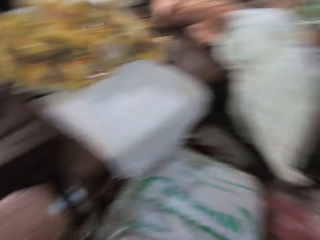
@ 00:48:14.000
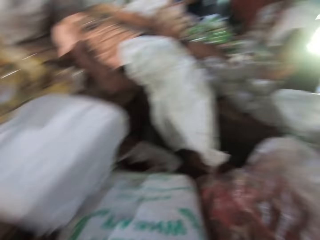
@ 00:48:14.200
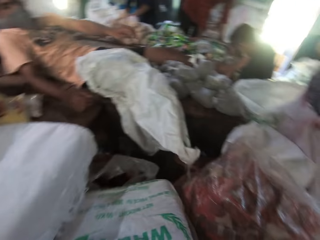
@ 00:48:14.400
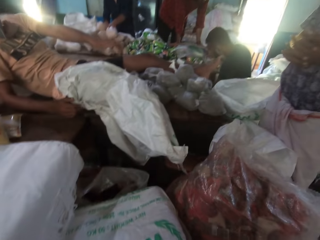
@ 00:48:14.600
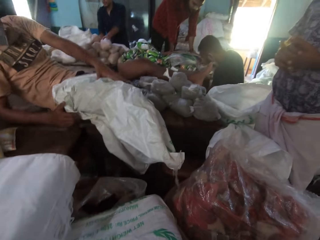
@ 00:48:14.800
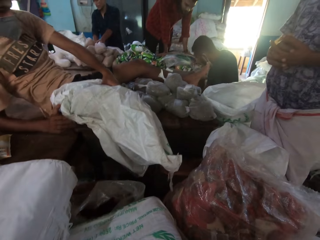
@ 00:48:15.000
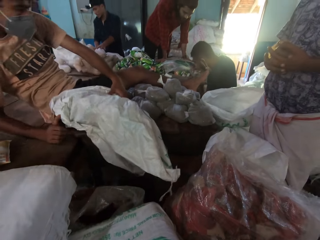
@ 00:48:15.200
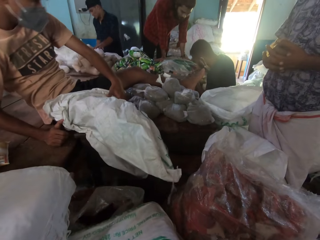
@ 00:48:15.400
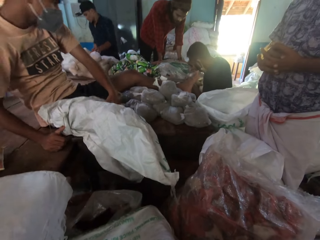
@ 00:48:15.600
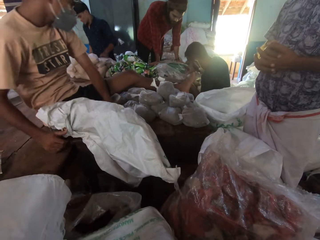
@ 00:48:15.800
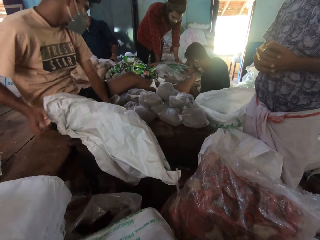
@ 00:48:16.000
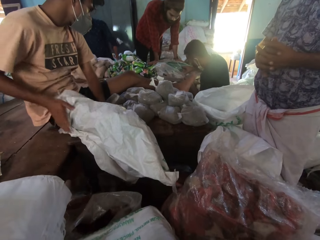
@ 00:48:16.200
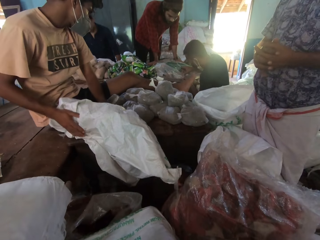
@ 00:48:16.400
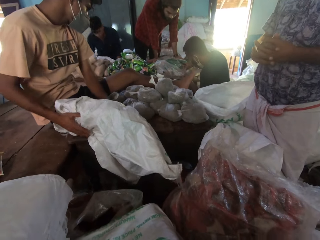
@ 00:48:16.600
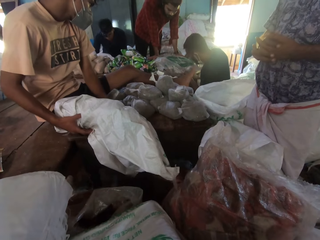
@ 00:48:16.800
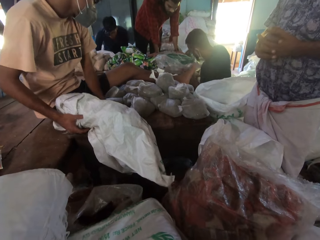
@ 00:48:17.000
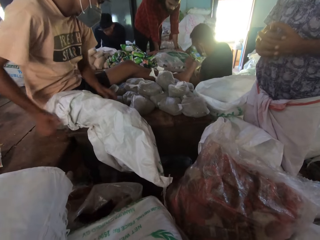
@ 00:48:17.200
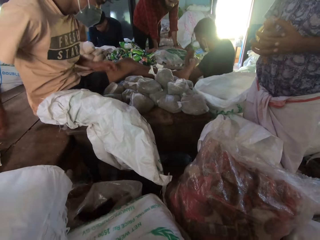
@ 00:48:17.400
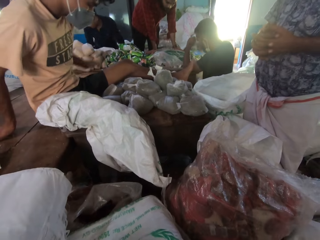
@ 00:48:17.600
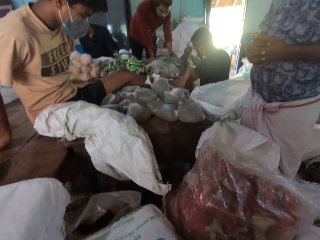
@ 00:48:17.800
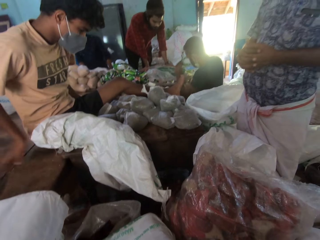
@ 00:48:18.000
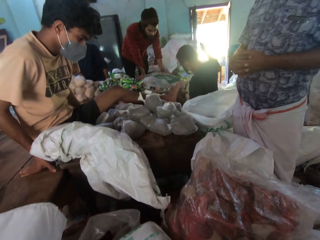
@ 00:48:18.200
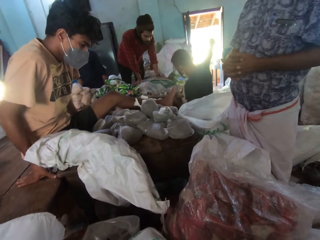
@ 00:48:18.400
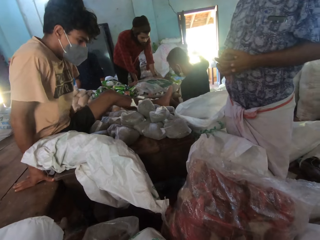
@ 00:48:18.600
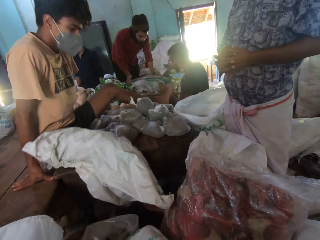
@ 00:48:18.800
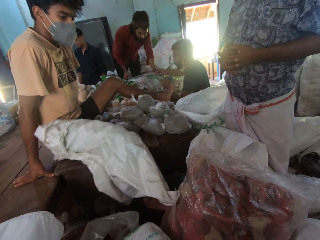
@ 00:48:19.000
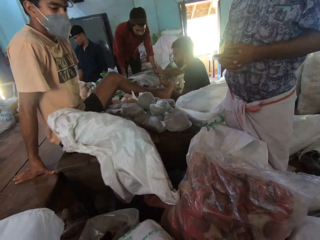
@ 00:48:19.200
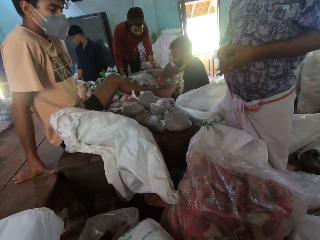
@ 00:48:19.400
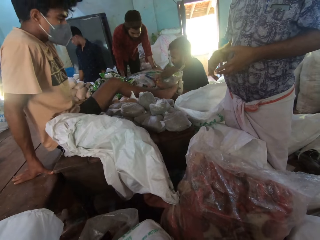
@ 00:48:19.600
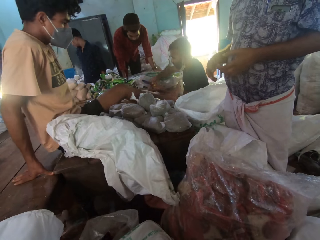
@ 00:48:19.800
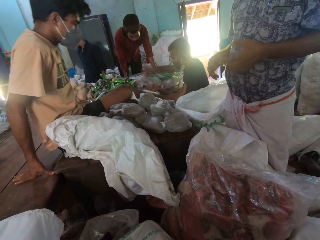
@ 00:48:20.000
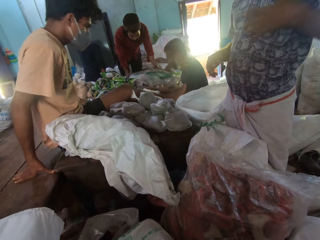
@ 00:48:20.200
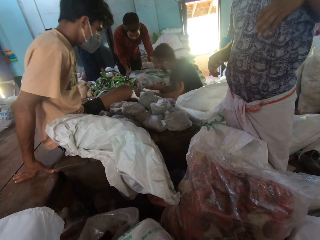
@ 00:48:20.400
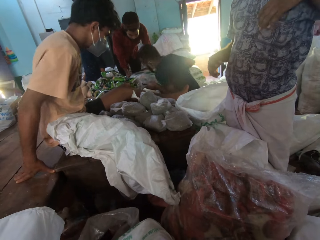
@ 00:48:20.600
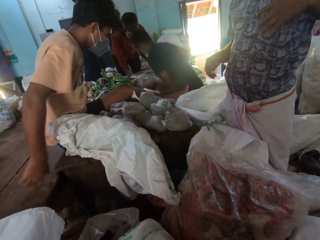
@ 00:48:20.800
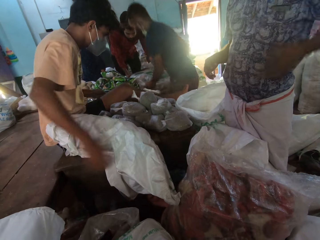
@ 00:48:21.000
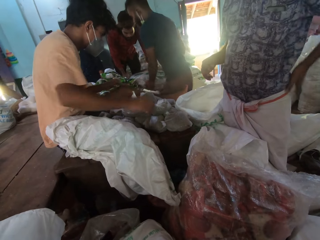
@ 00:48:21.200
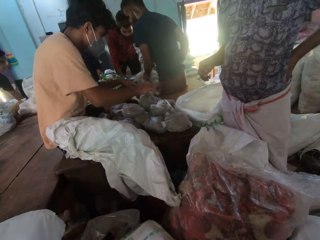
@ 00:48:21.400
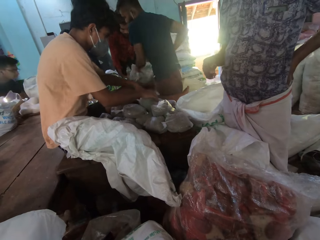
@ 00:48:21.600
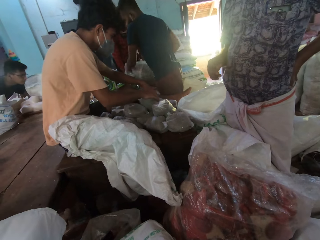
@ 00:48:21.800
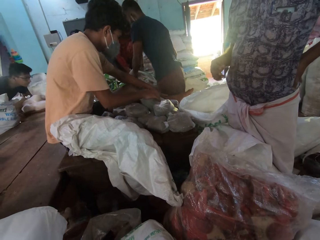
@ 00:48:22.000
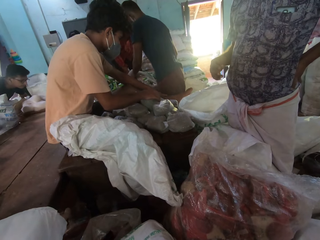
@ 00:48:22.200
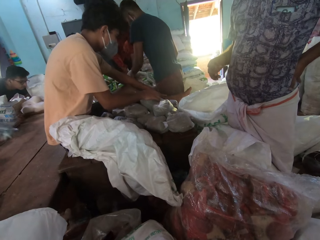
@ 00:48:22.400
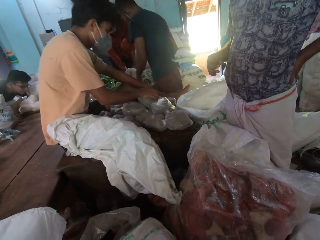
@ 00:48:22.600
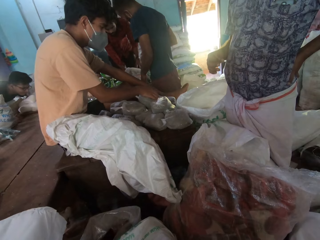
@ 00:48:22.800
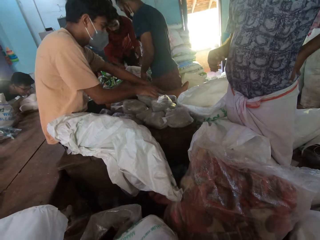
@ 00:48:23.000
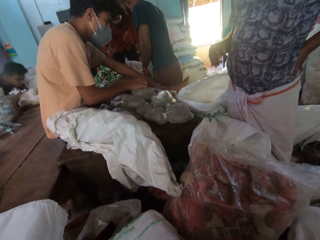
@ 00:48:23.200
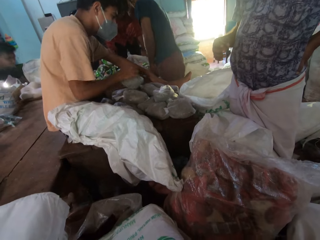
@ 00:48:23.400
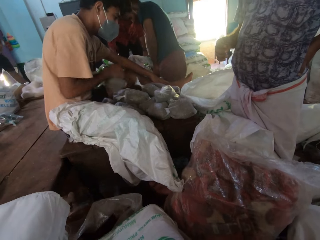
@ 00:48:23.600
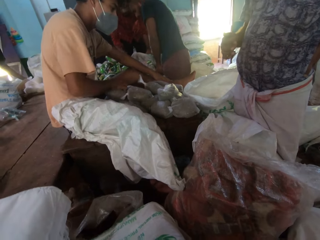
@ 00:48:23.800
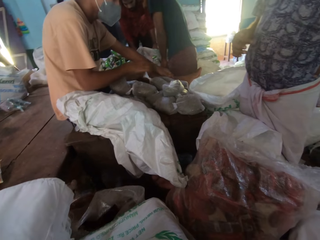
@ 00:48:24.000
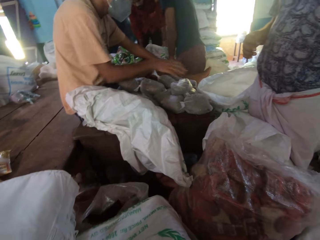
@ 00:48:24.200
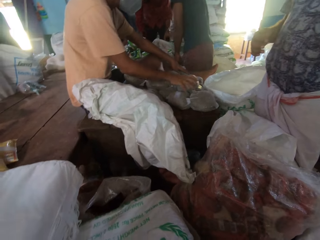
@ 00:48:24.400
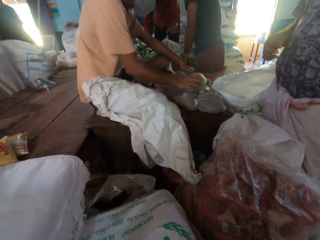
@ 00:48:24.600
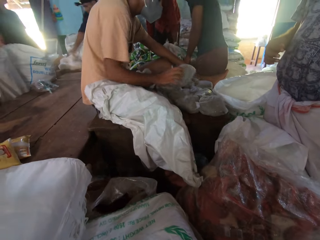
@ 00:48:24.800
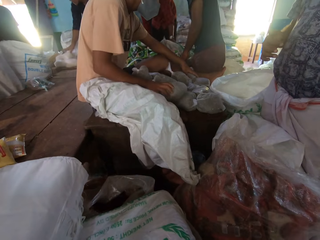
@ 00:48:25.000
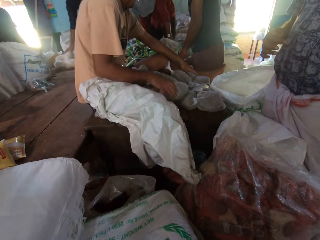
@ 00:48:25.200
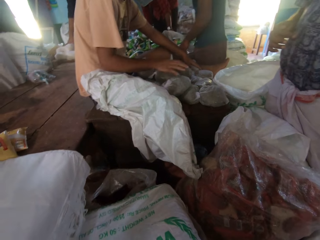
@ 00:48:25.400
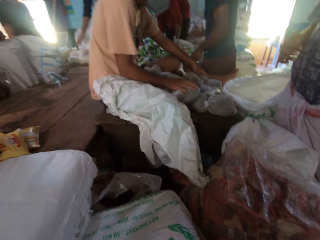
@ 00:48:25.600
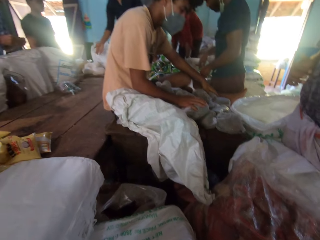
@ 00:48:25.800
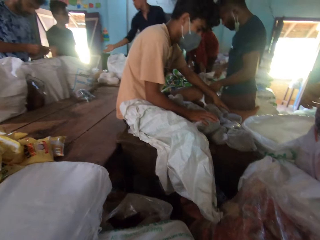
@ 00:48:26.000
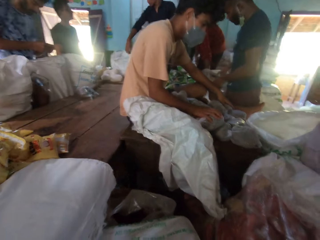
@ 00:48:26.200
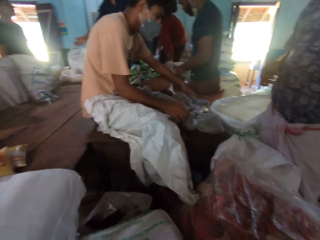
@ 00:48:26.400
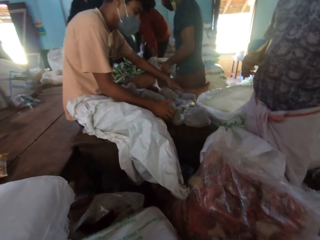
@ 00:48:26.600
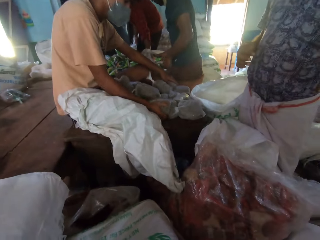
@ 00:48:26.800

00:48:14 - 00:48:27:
The camera wearer looks around. They converse with a man and another man. A person stands from the table. Another person holds hands. Another person holds a sack on the table. The first man picks up packaged cereals from the table with his right hand. Another person stands up and puts the sack on the table. Another man drops the packaged cereals on the table with his right hand. The first person touches bags on the table.

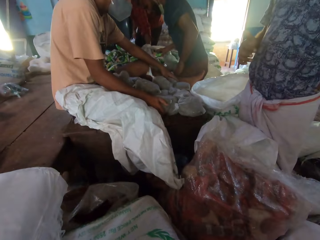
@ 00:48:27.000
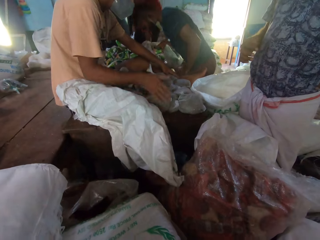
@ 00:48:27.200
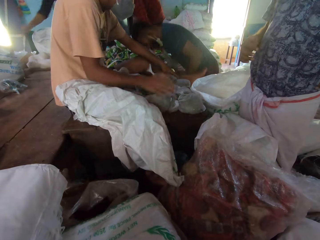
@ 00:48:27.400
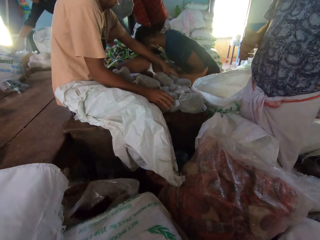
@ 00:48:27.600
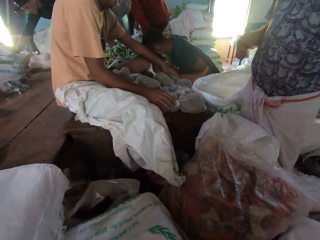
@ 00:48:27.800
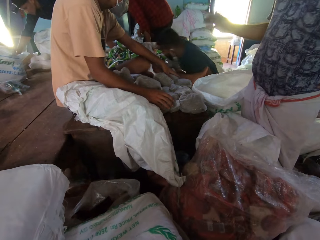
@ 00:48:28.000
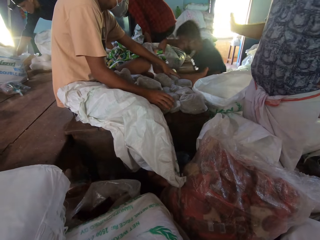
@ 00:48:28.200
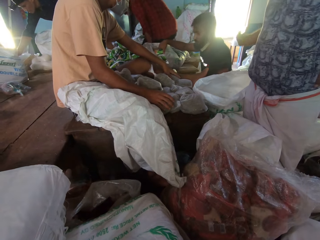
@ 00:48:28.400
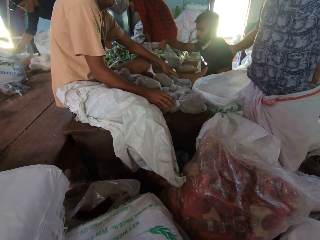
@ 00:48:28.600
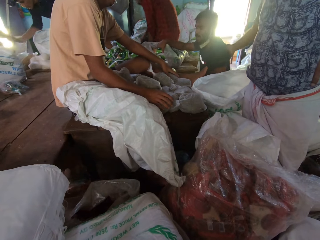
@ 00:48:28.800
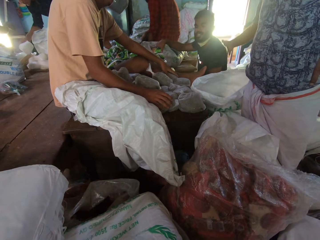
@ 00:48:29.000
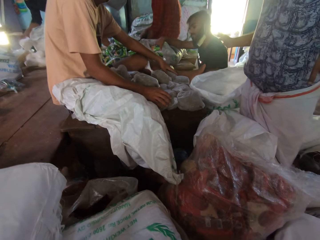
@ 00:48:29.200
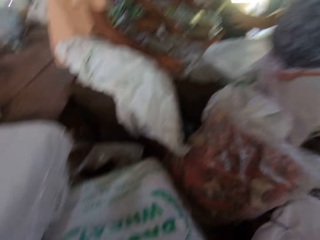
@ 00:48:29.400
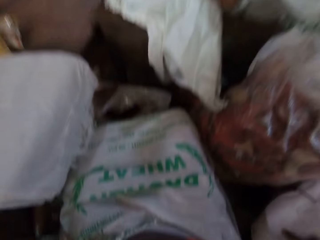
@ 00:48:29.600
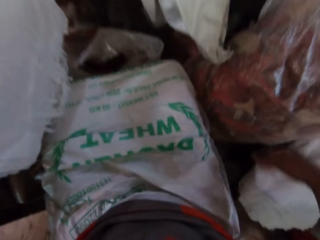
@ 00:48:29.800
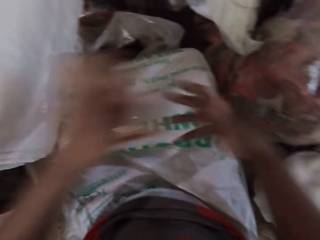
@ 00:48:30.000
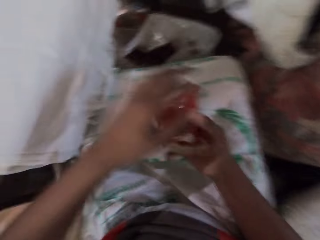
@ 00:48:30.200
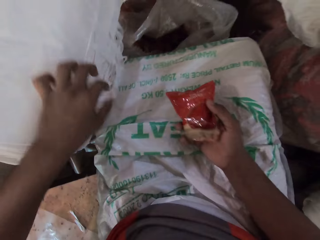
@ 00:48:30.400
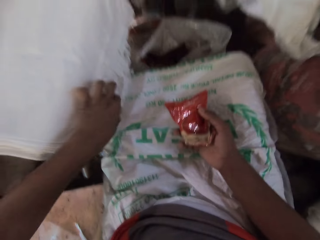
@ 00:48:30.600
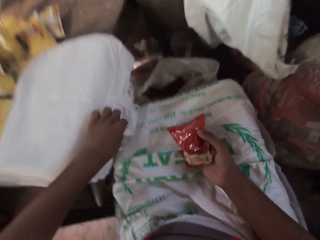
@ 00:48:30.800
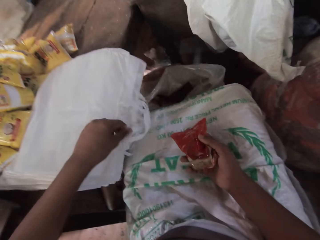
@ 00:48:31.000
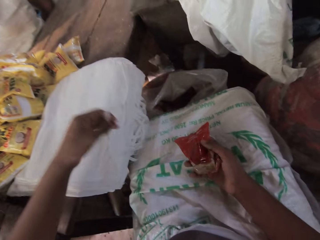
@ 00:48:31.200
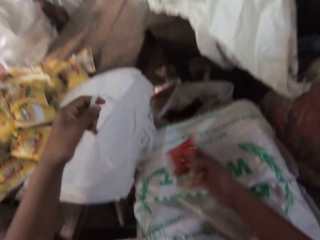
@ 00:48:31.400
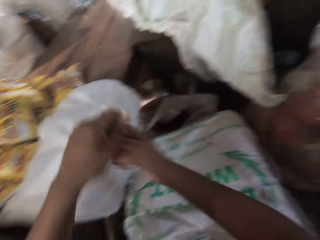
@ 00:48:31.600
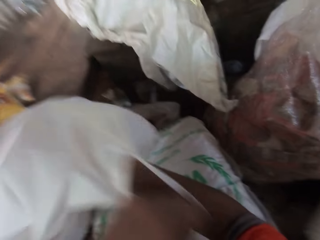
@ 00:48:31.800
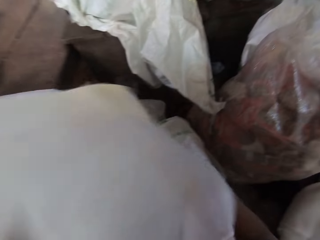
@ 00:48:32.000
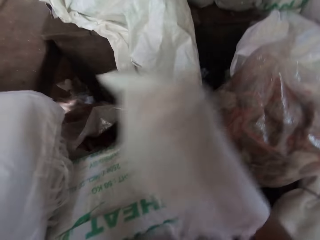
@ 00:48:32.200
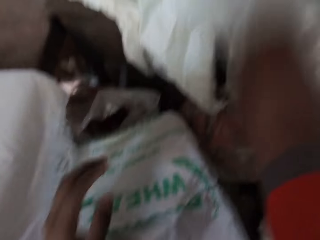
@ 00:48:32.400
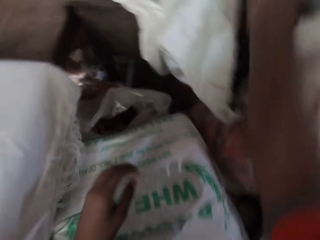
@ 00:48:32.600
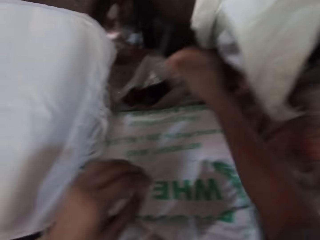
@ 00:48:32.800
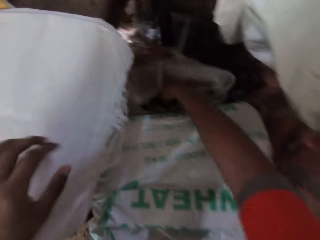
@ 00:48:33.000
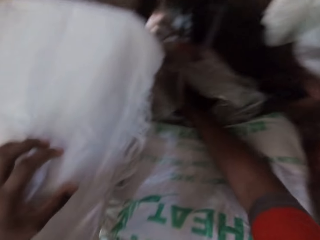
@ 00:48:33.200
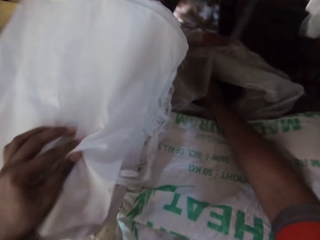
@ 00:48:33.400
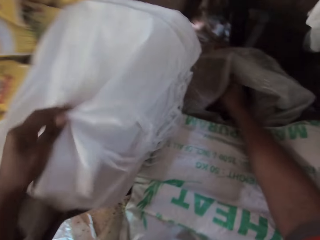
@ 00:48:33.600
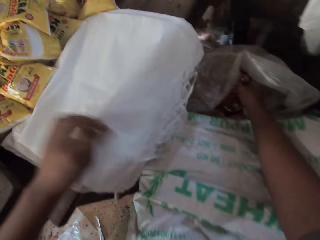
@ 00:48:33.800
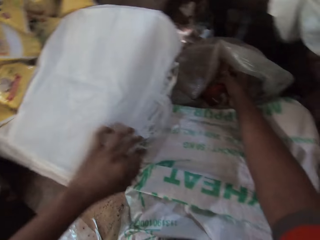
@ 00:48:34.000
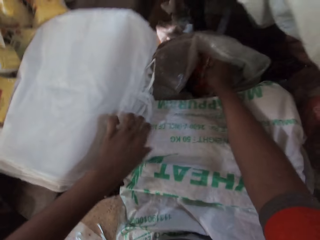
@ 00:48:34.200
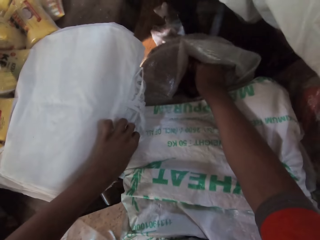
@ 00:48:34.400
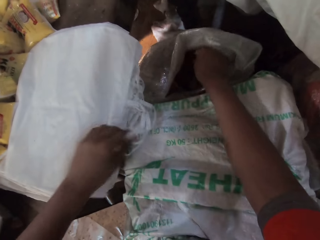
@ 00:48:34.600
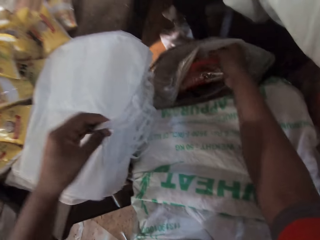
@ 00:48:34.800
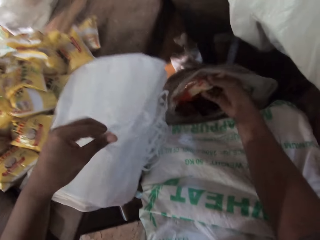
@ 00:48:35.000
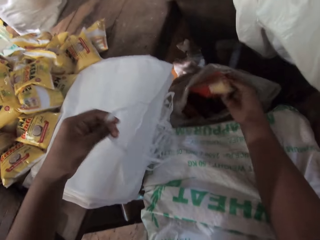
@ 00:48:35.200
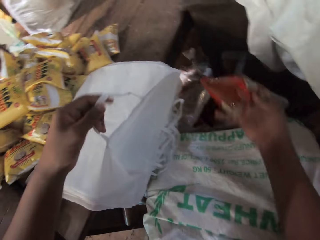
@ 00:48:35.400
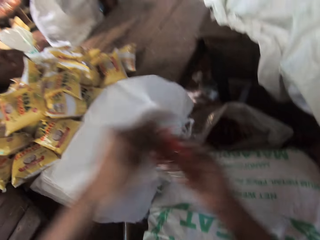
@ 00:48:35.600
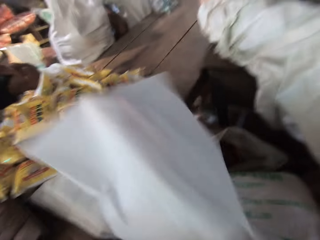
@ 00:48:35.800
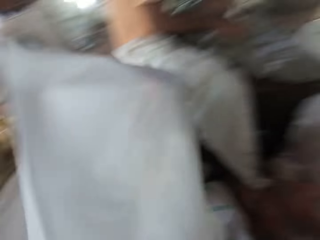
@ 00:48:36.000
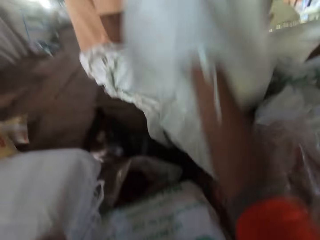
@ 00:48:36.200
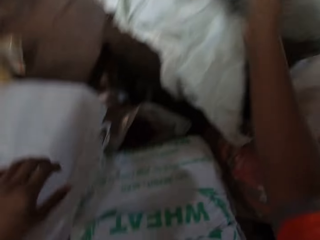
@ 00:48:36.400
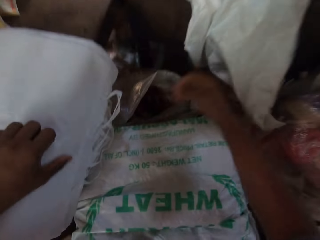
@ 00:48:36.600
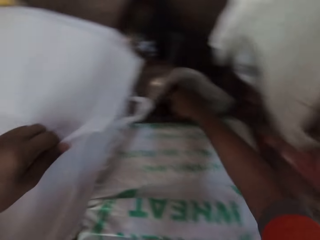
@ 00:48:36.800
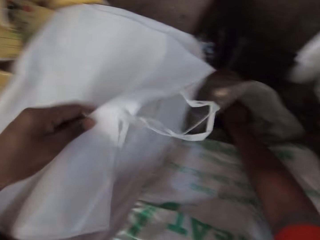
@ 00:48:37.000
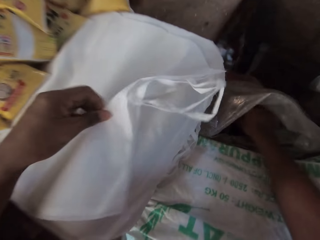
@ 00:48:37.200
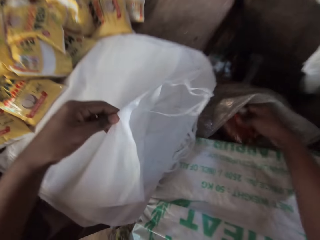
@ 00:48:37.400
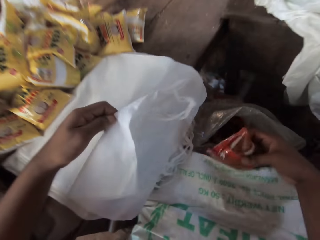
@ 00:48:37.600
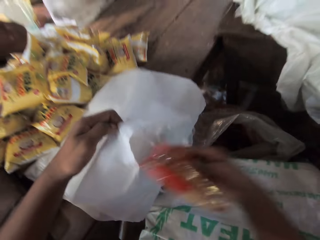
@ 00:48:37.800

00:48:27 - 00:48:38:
A person sits down. A man taps the shoulder of another man with his right hand. The camera wearer passes the sachet of chili powder from his right hand to his left hand. He opens a bag on the table with his left hand. He puts the sachet of chili powder into the bag with his right hand. He throws the bag on the table with his right hand. He picks up a sachet of chili powder from a sack on the ground with his right hand. He opens a bag on the table with his left hand. He puts the sachet of chili powder in his right hand into the bag in his left hand. He throws the bag on the table with his right hand. He opens a bag on the table with his left hand. He picks up a sachet of chili powder from the sack on the ground with his right hand.
